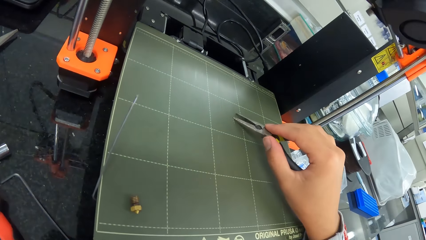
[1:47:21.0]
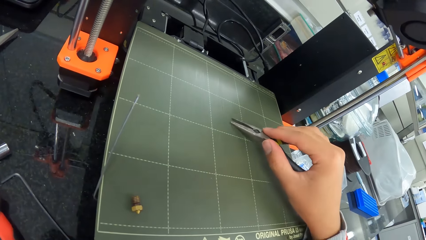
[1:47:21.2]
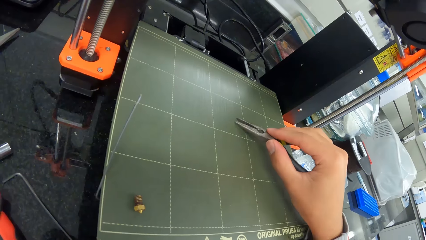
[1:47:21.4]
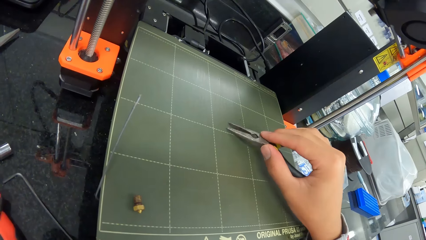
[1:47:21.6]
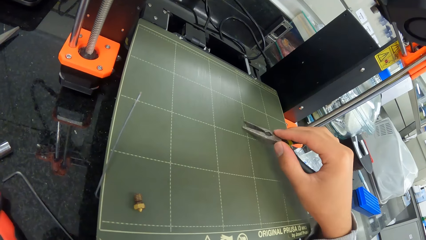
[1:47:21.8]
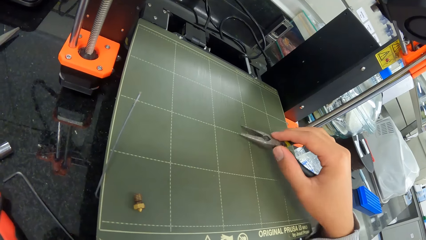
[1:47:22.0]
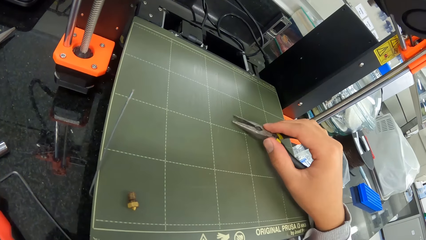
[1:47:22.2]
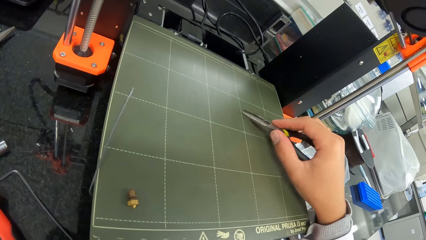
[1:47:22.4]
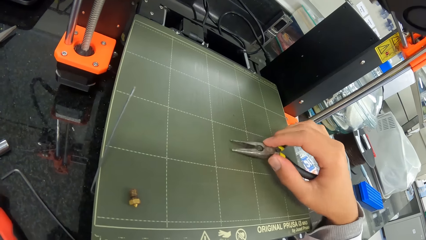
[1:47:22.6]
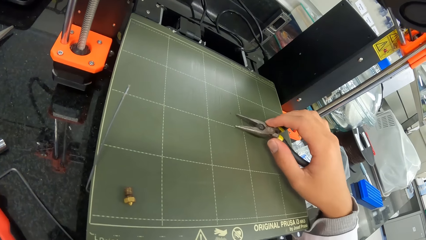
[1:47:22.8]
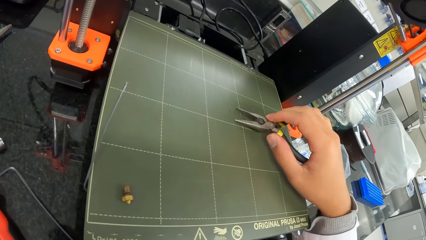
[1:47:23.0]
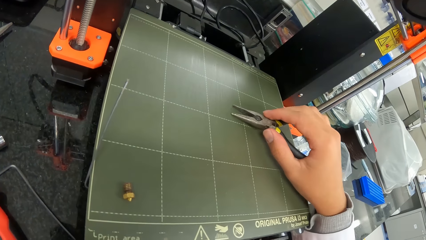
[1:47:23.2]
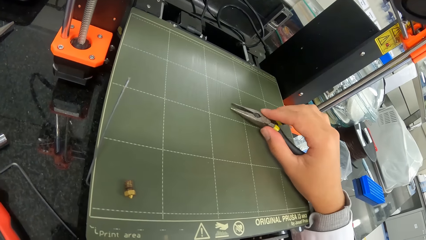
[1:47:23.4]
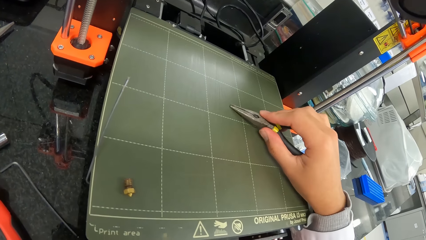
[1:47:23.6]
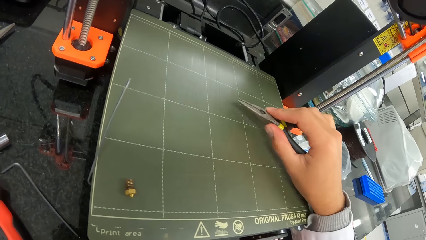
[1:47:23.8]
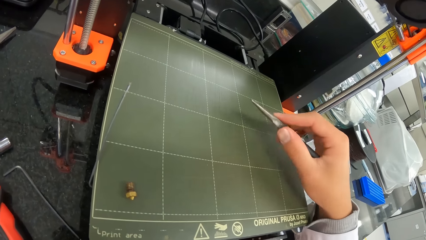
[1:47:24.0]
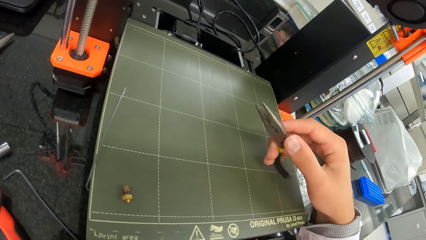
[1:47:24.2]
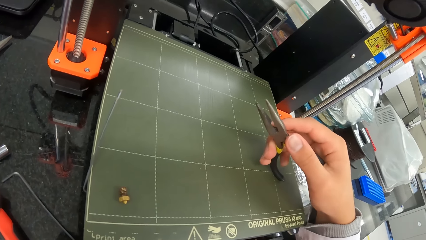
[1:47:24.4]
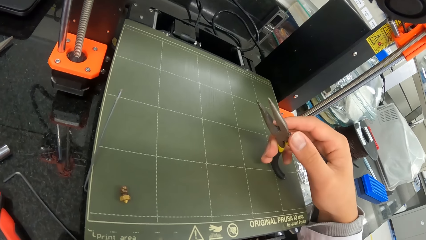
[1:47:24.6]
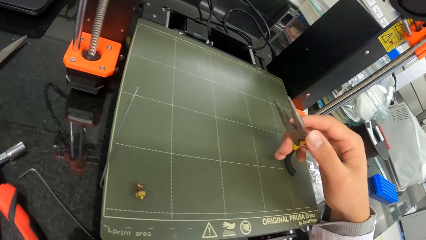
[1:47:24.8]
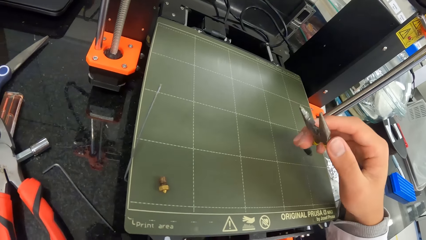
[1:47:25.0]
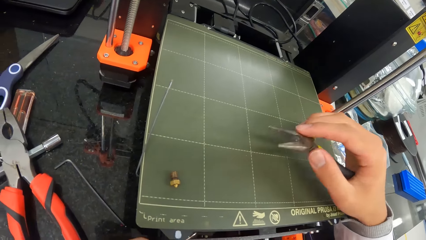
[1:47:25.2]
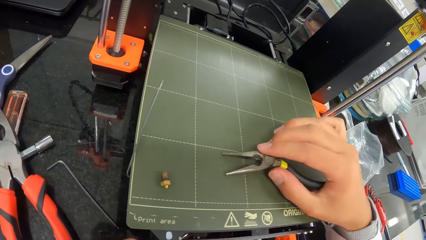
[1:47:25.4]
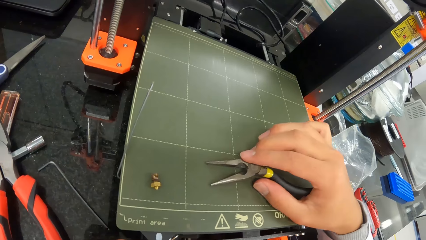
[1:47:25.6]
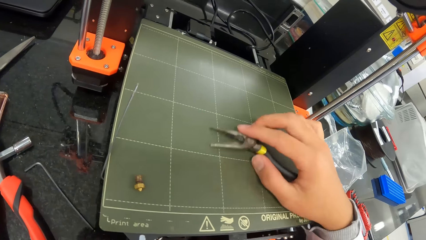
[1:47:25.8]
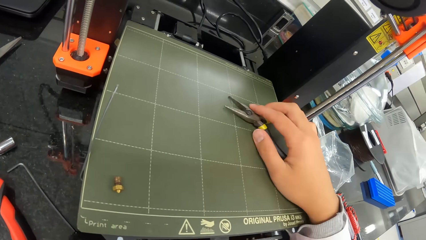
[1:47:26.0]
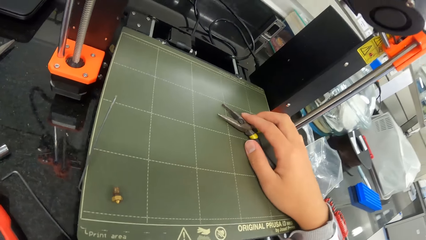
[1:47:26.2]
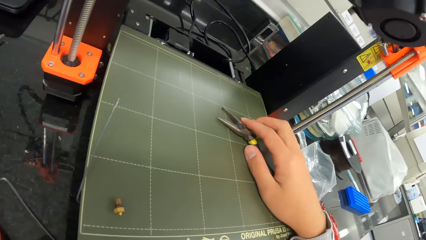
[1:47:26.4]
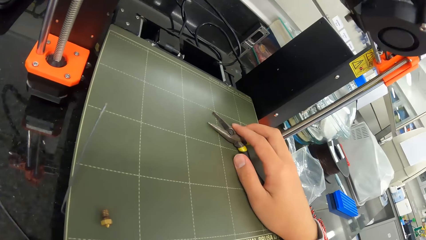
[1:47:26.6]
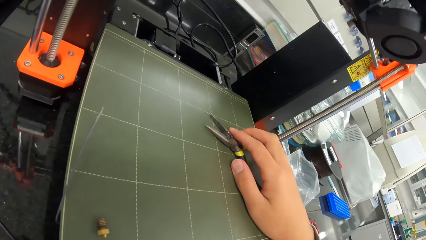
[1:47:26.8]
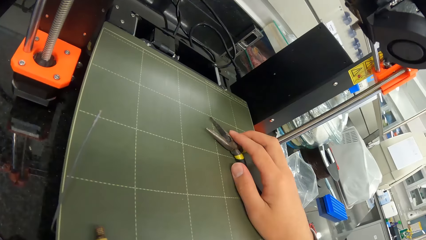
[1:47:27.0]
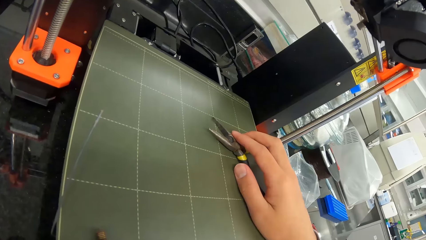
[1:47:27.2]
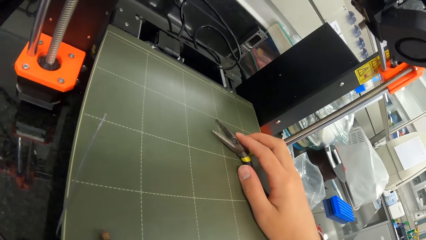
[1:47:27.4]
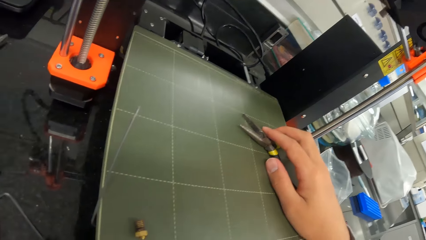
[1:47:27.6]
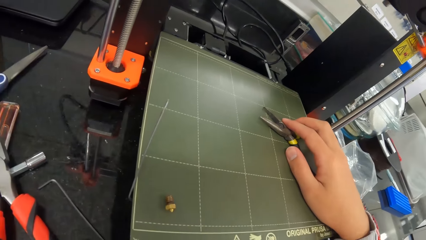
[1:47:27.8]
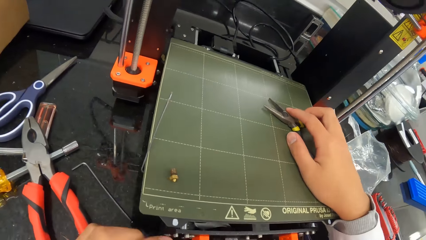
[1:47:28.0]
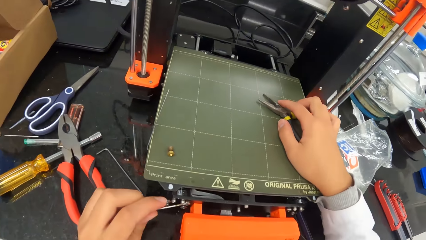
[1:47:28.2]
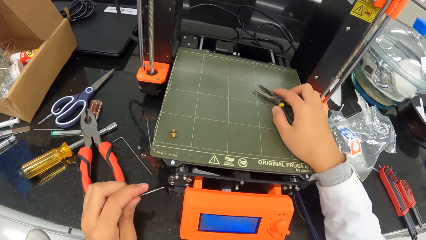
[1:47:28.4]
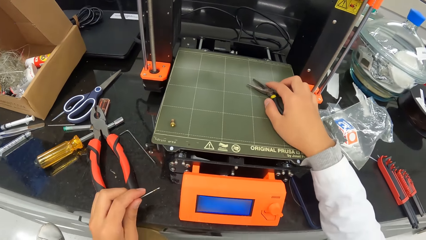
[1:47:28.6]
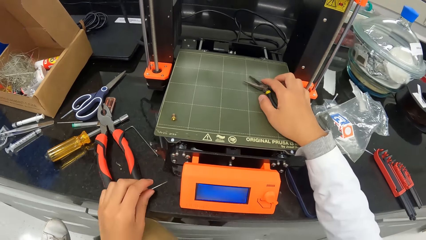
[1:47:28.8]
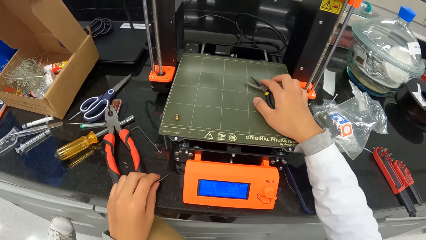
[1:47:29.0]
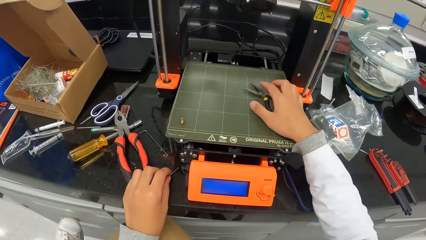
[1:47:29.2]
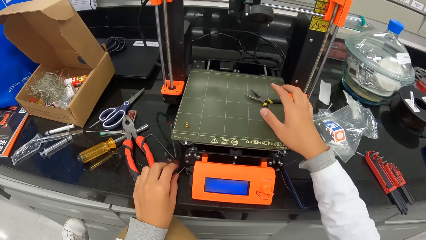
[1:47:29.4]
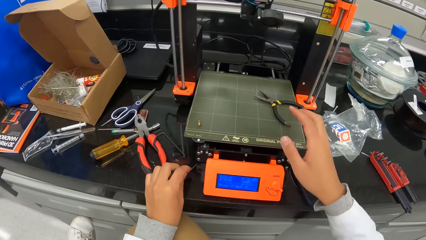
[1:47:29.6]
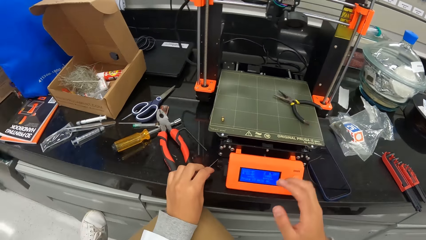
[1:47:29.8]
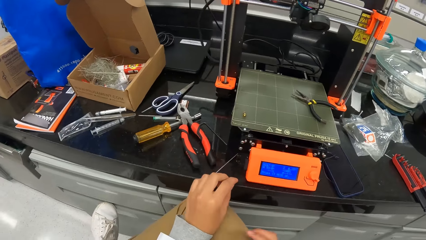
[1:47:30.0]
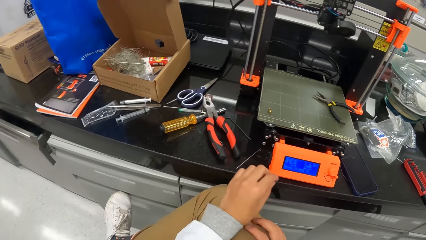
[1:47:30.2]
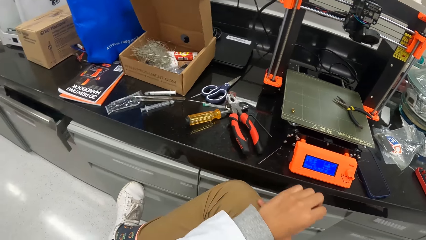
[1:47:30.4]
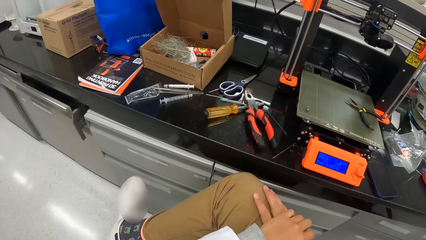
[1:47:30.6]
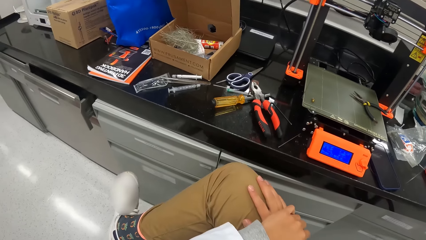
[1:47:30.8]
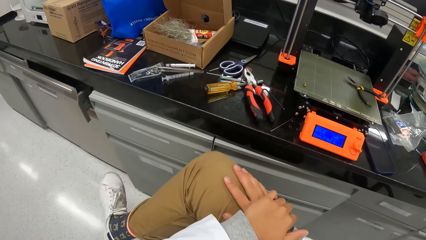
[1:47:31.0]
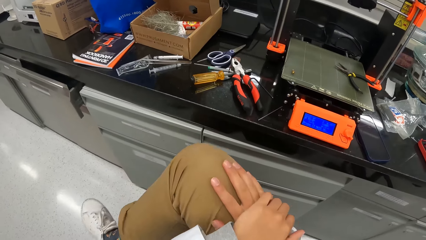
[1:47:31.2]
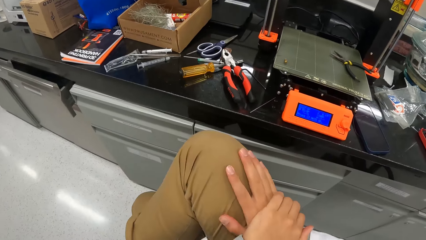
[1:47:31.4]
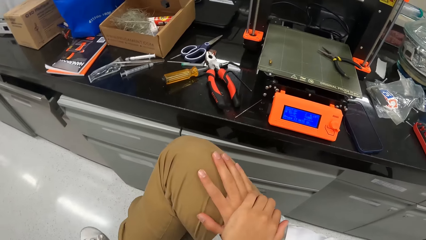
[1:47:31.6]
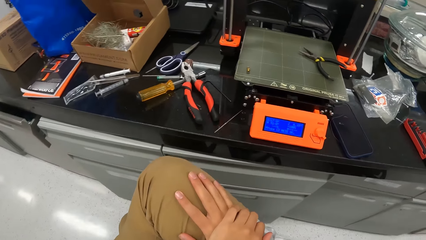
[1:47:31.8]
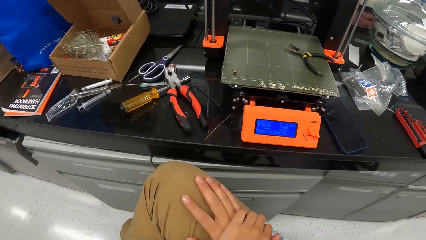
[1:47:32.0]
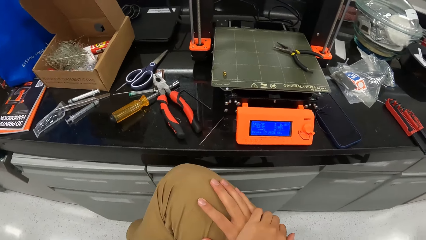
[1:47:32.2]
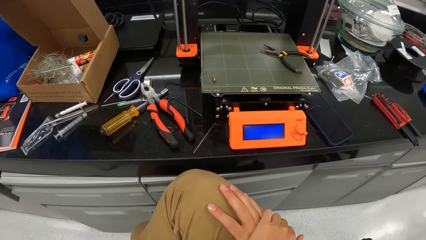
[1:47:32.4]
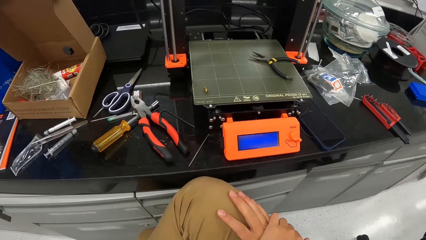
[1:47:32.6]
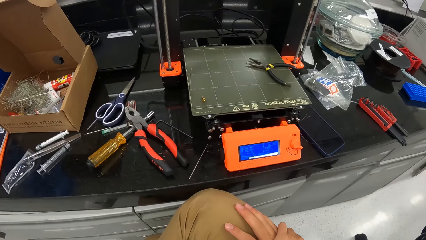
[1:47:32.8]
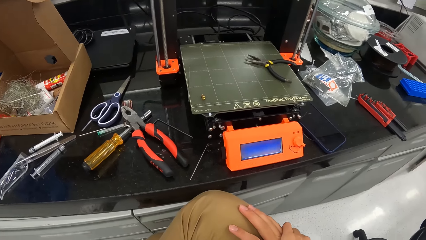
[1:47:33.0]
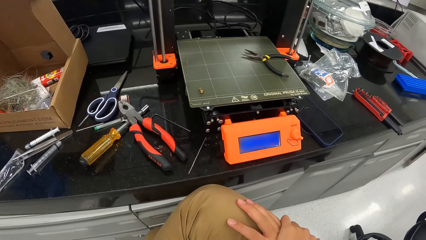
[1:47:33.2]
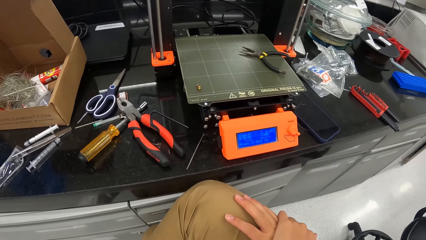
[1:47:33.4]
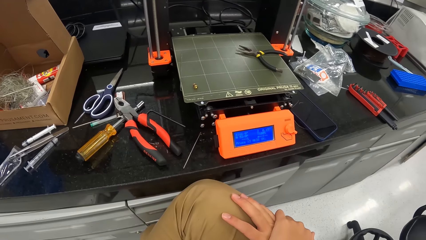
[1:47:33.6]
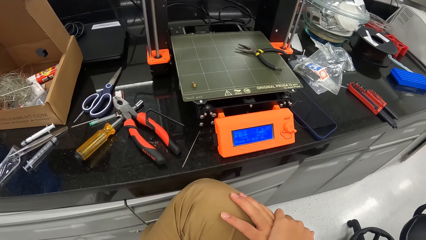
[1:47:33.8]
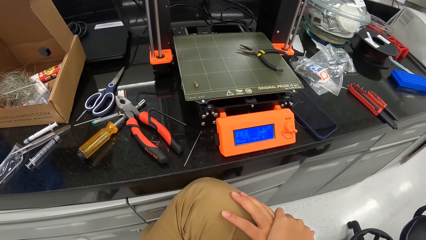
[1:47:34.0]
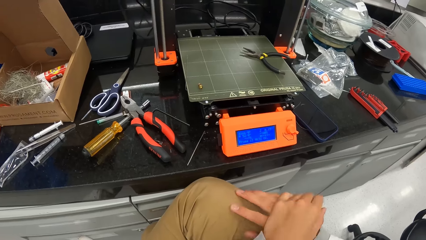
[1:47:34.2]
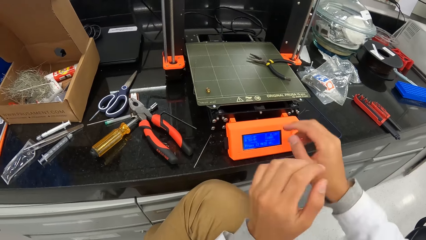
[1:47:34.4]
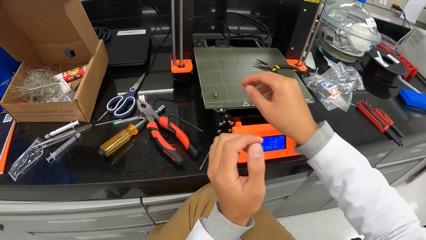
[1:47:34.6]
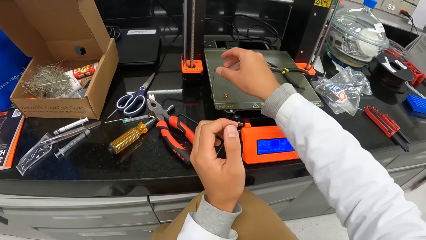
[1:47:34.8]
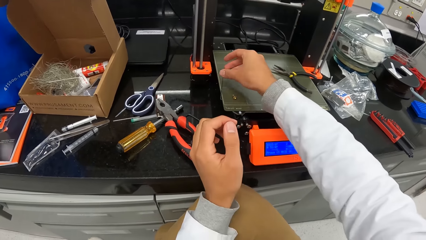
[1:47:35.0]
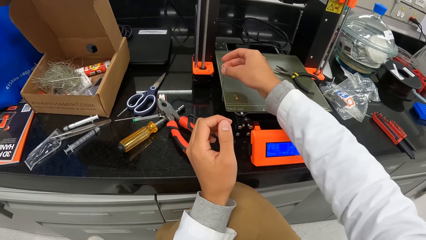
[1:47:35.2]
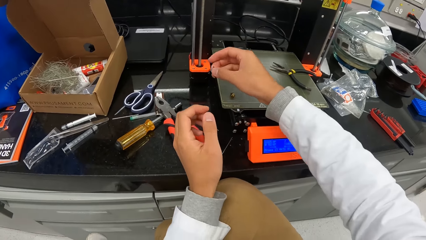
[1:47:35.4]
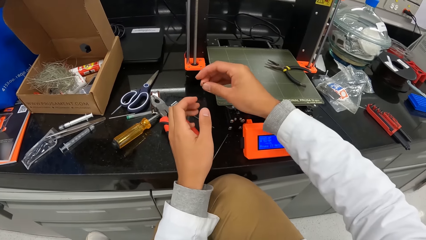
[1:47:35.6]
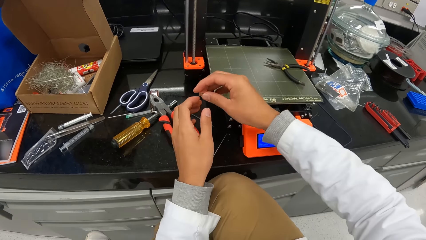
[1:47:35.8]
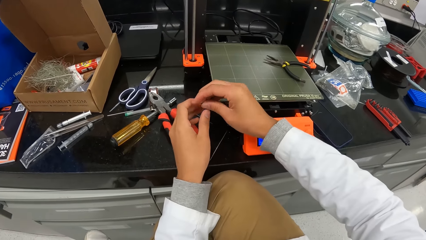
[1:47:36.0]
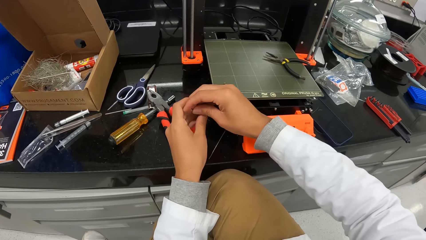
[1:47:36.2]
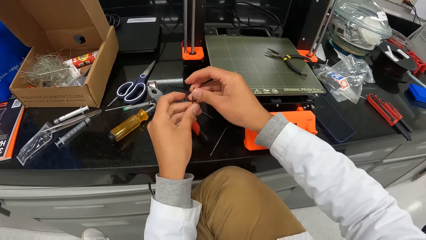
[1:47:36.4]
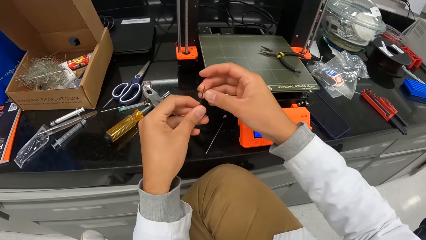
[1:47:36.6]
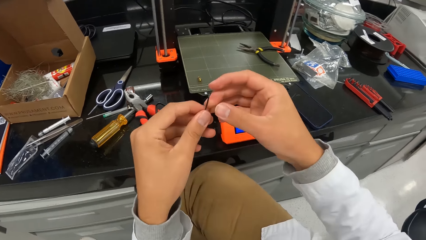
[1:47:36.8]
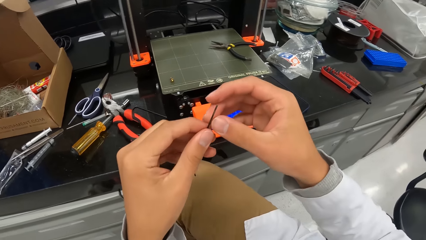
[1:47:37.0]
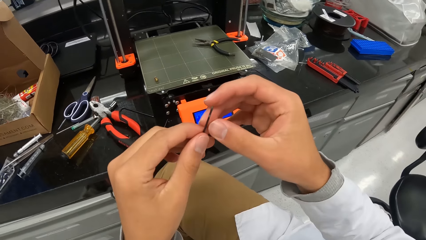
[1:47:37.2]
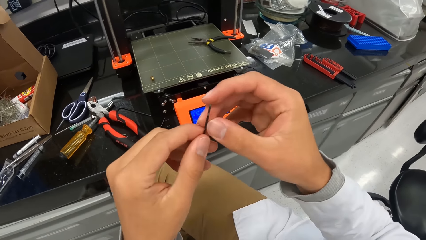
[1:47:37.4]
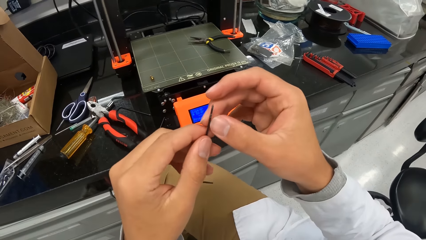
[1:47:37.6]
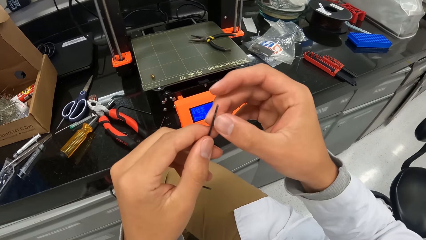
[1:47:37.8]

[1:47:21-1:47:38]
The camera wearer scratches a machine. He holds the pair of pliers with his right hand. He looks at the pliers. He drops the pair of pliers on the three dimensional printer with his right hand. He places a wire on the counter. He looks around. He picks up the wire. He holds the alignment L pin with both hands. He looks at the wire.
